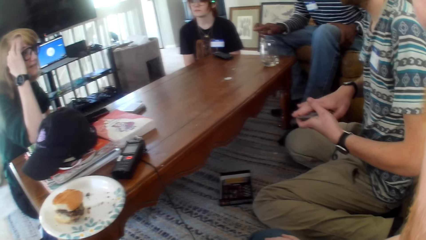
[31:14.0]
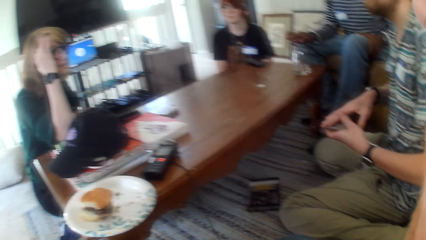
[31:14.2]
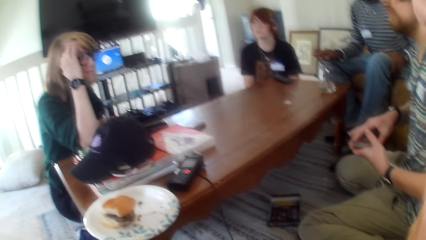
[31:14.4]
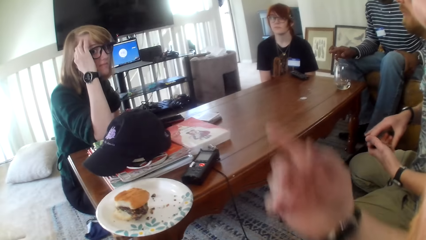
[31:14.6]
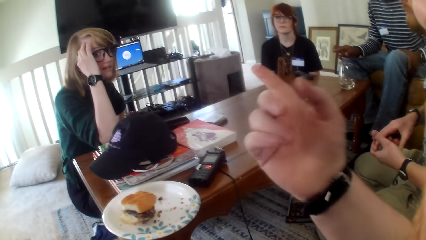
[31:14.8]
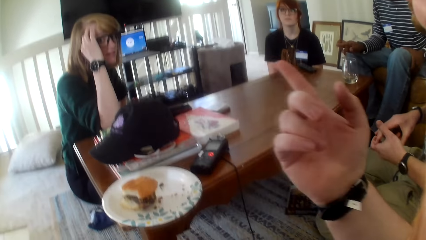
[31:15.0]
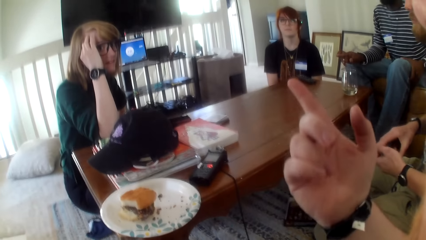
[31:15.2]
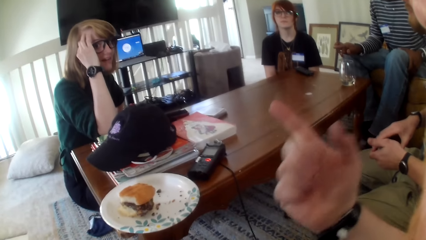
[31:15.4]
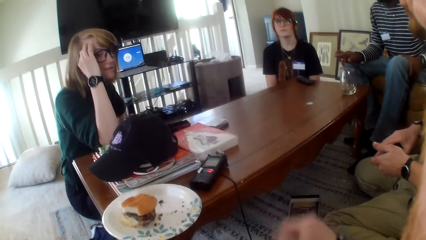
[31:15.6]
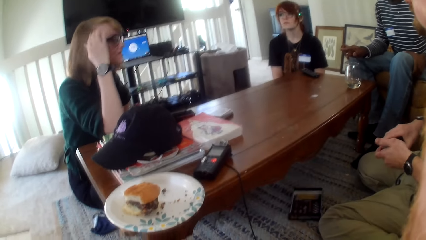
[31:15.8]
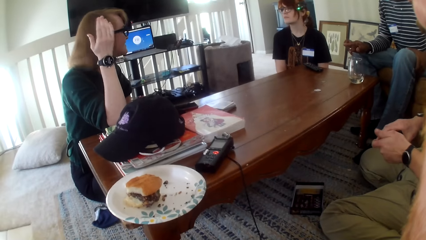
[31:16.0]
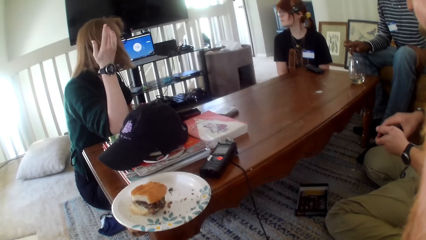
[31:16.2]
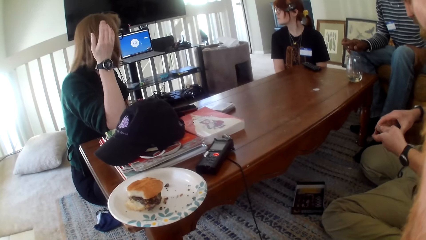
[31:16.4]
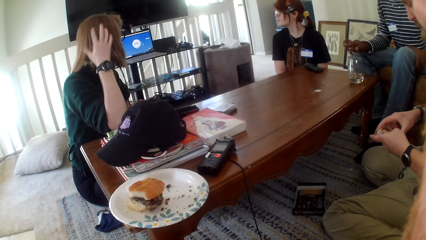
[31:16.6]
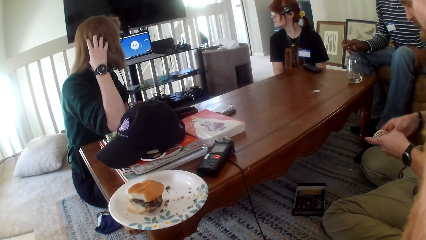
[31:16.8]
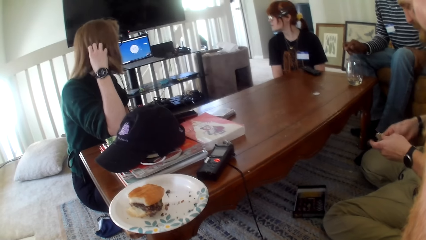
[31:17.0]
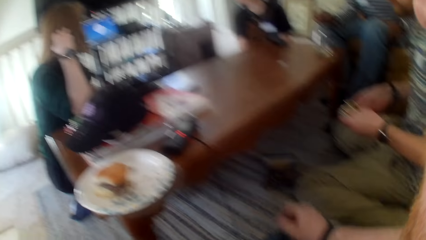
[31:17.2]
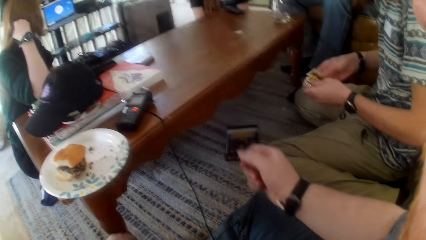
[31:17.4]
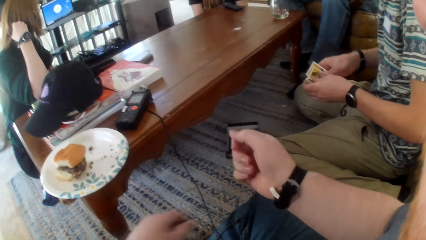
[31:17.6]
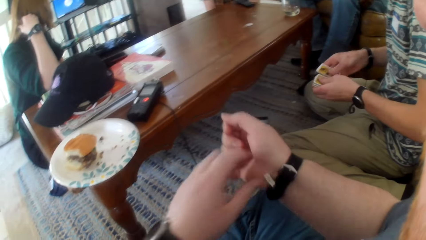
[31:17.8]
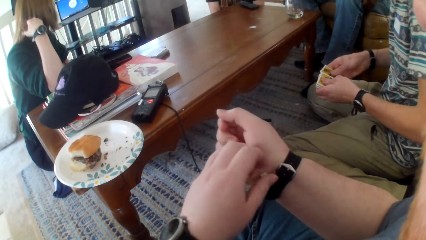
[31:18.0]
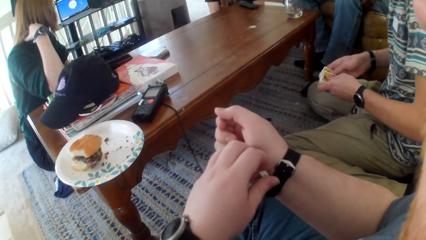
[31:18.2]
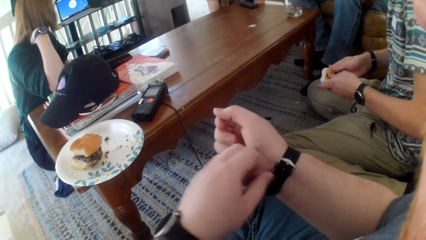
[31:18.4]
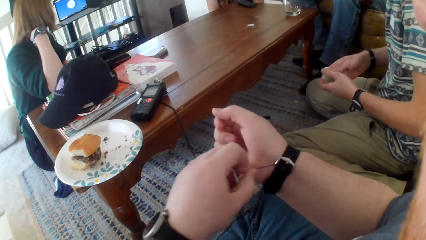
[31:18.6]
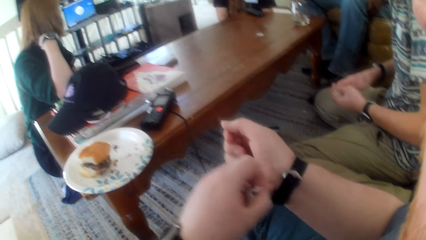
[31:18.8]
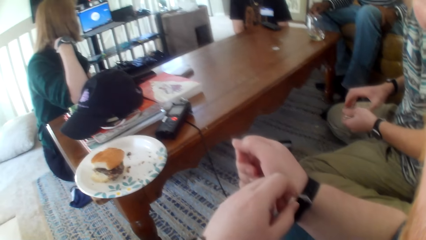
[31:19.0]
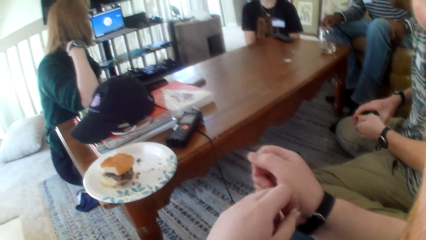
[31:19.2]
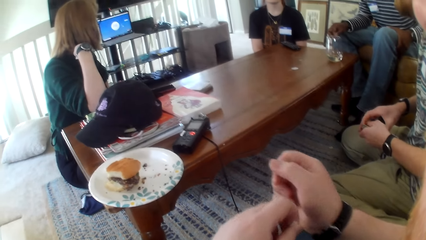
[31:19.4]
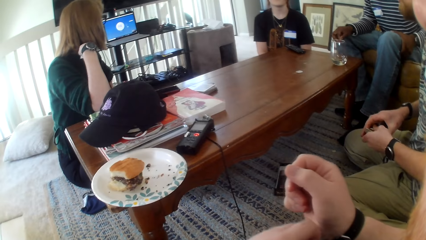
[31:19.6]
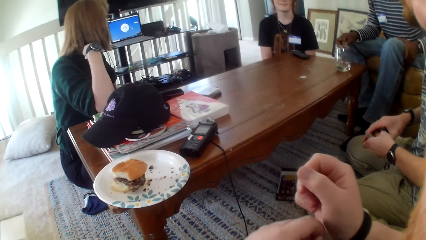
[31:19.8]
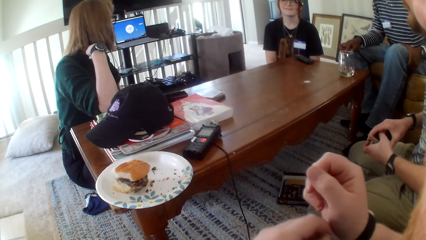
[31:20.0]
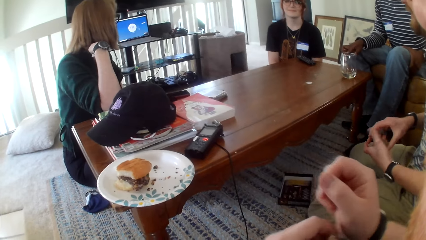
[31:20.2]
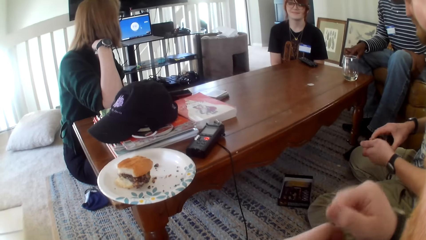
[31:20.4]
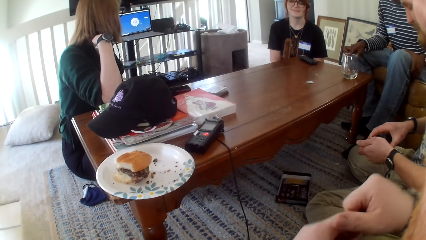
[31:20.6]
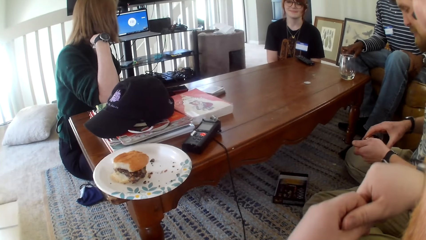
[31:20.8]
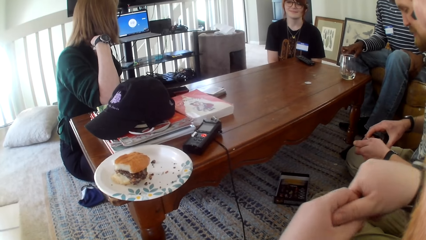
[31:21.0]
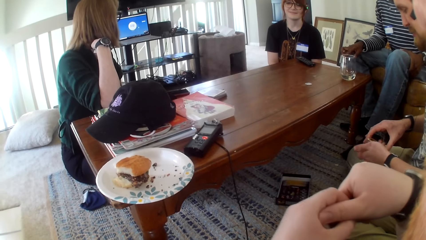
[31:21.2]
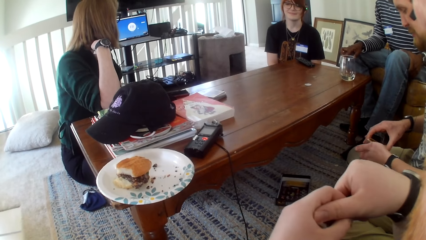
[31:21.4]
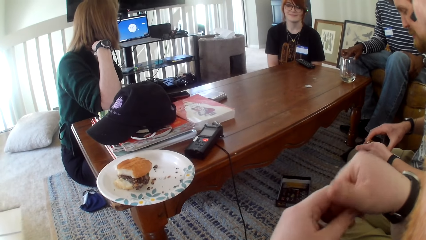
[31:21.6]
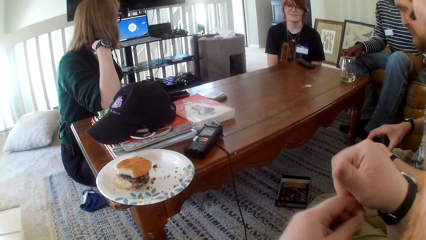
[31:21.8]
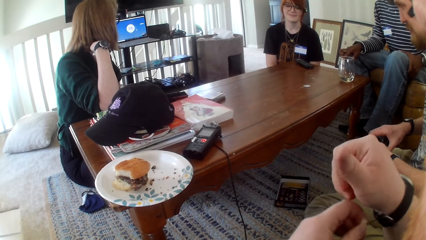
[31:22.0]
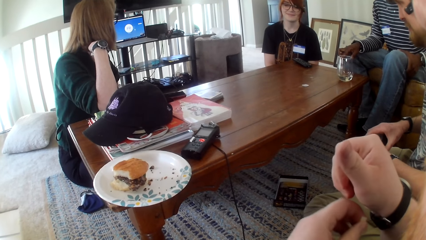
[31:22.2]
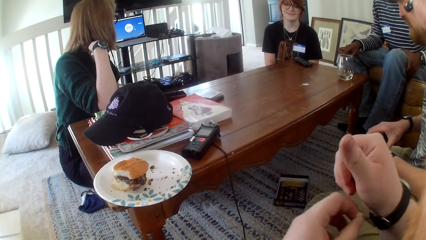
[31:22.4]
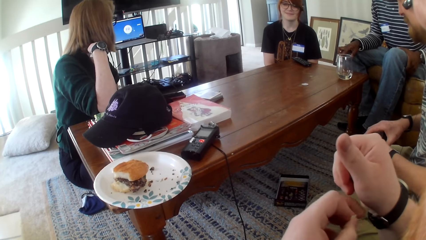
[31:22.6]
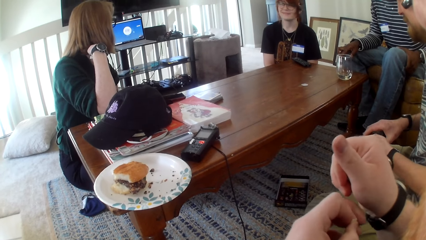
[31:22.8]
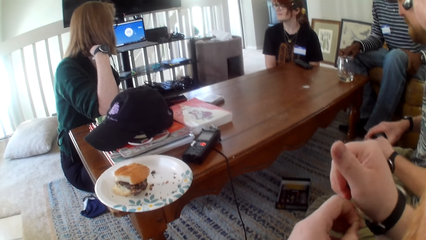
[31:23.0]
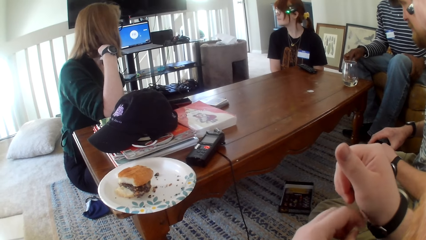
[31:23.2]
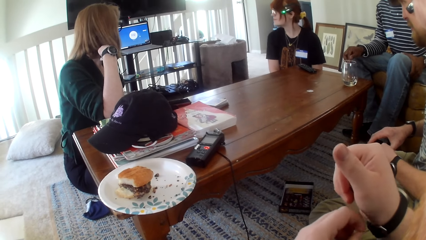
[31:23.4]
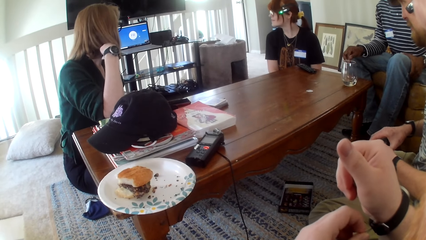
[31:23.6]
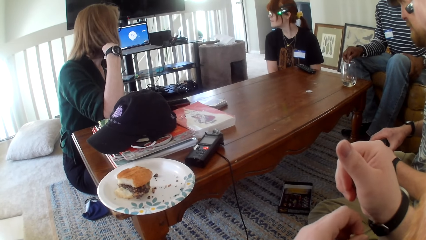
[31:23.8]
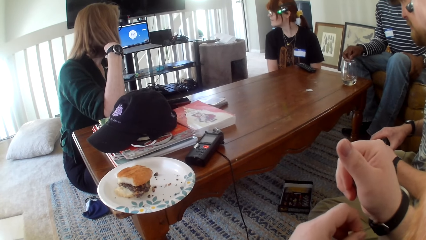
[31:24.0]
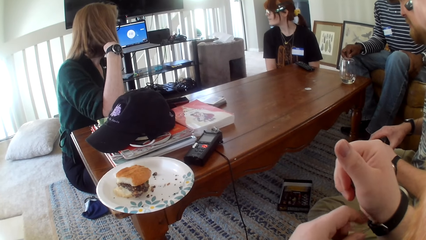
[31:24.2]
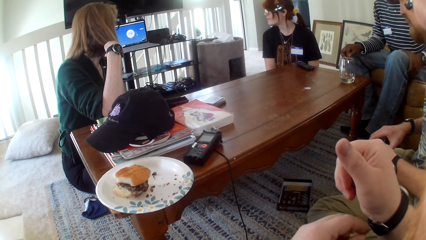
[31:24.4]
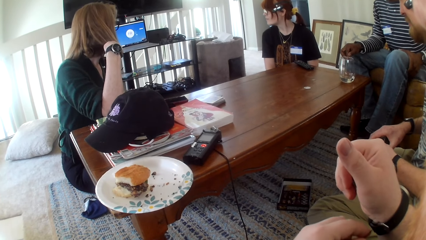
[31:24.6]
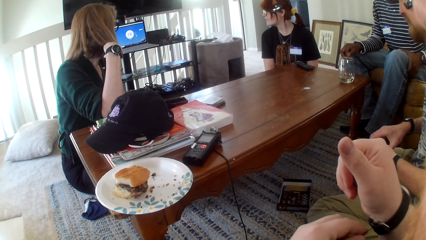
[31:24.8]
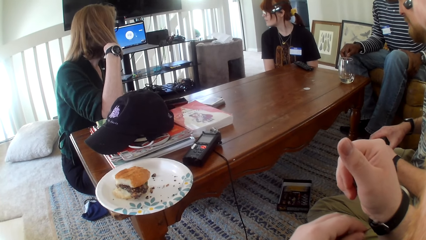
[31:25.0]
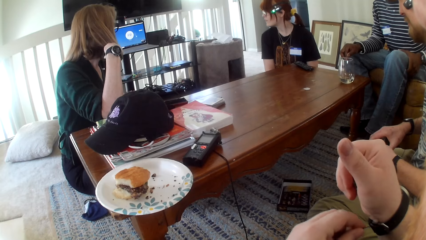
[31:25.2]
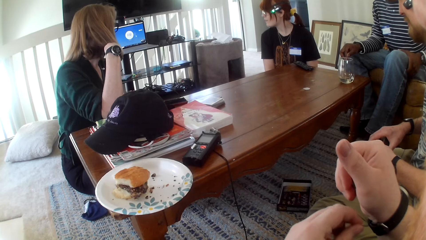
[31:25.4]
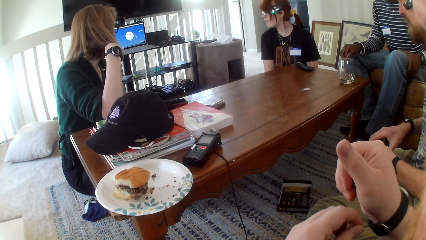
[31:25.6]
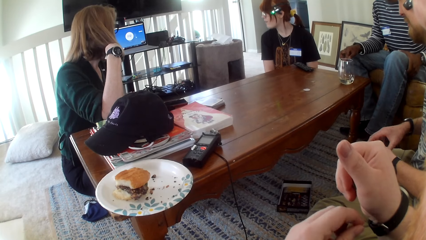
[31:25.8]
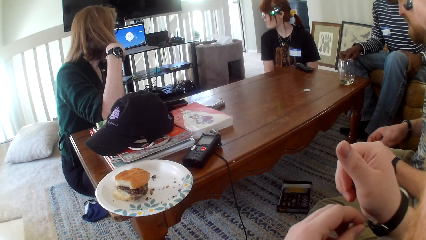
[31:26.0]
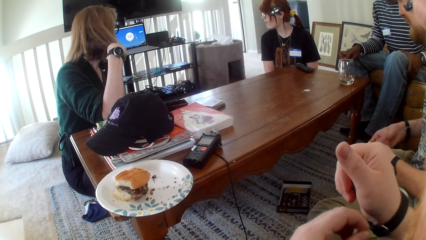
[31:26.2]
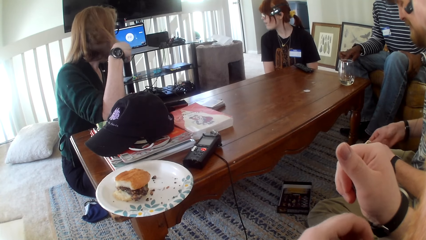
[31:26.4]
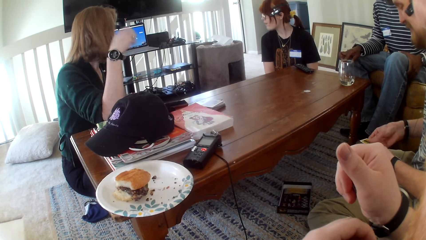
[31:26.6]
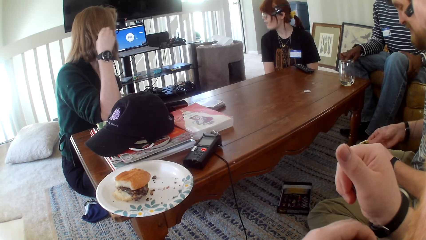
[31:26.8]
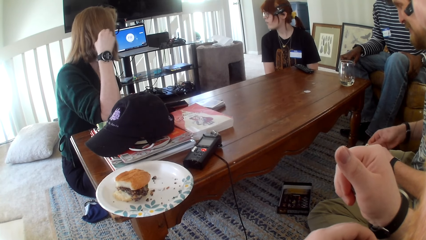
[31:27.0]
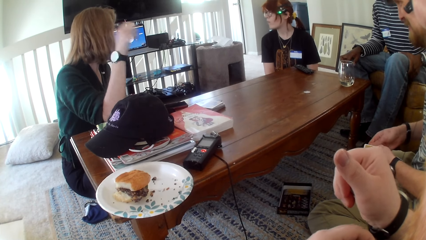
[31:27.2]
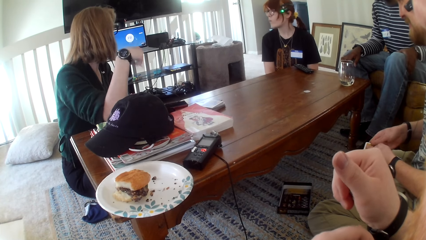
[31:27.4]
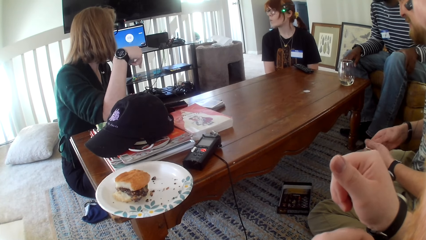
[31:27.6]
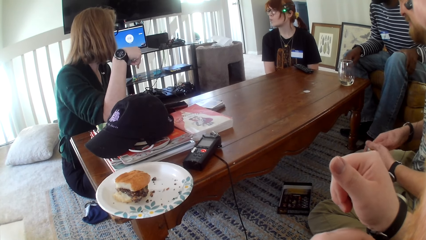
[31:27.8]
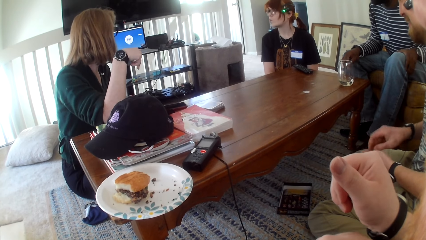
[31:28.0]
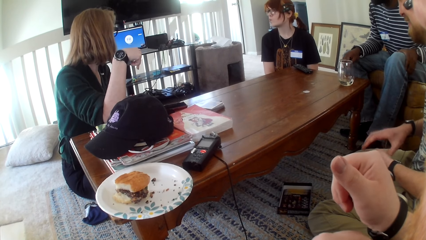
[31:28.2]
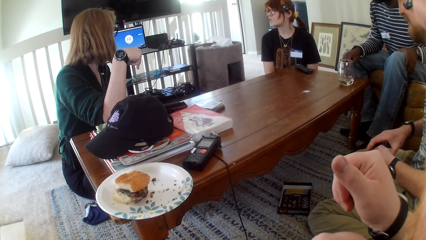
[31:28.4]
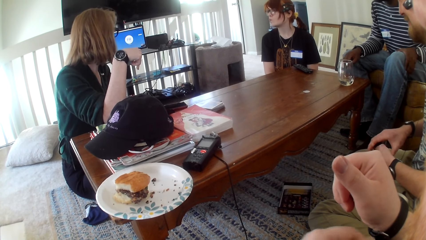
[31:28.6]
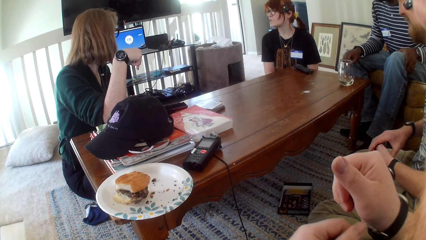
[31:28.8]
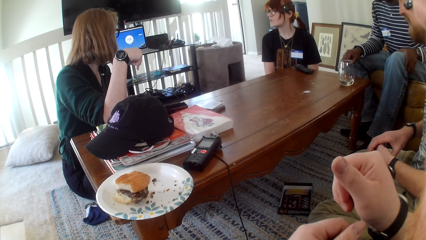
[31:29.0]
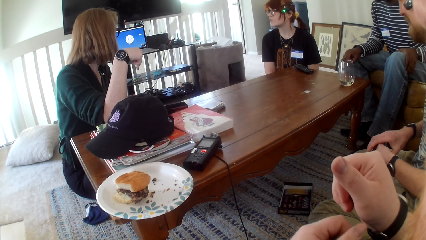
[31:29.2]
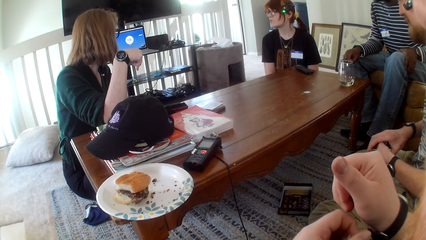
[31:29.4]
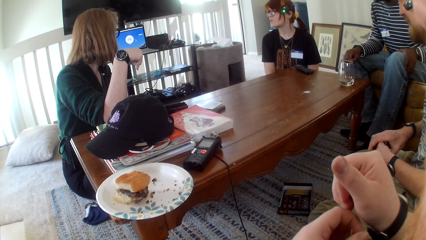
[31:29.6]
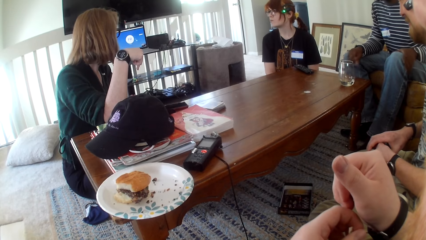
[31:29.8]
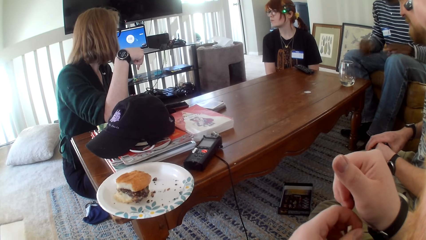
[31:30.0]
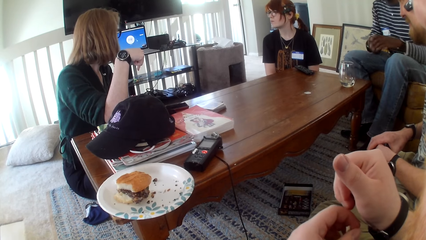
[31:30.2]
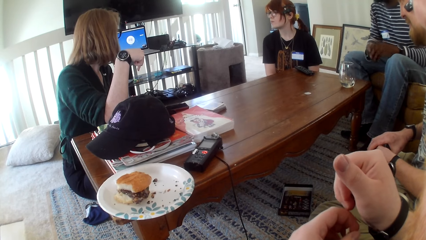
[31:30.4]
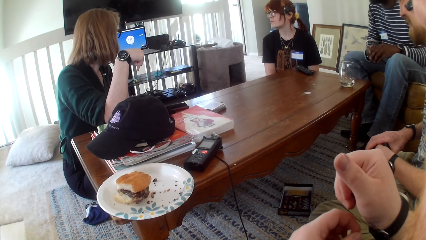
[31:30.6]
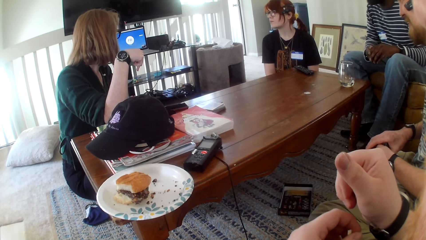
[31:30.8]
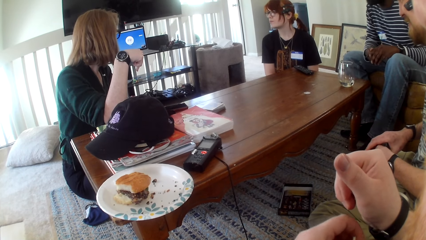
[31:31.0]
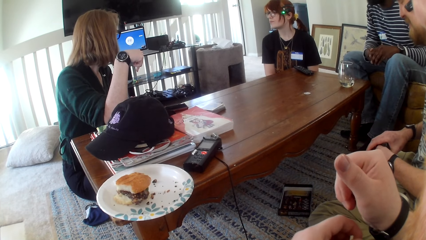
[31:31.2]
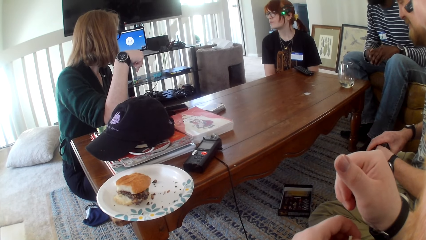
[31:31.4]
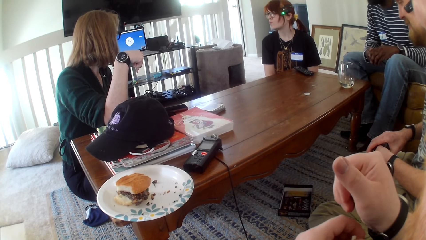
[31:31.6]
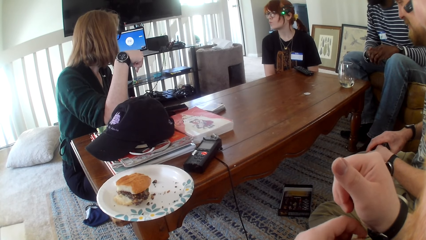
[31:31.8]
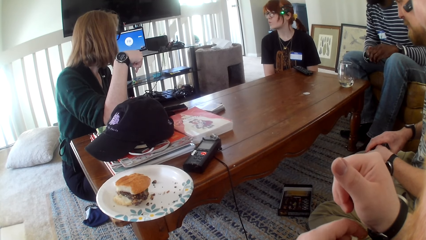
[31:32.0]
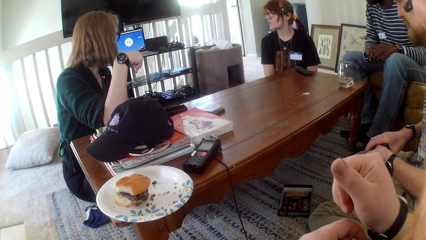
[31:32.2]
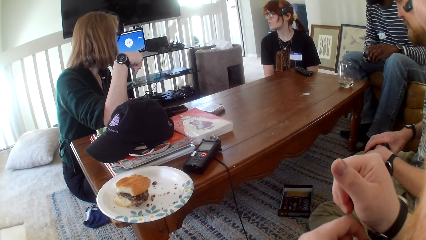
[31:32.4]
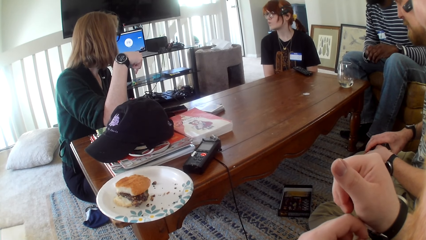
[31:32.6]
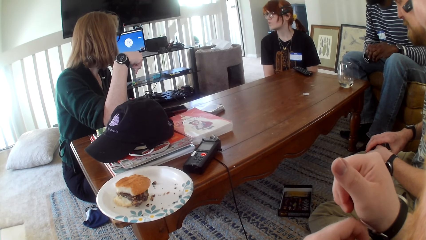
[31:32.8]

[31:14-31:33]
Someone is shuffling the cards. The camera wearer talks. He adjusts his wrist watch.
